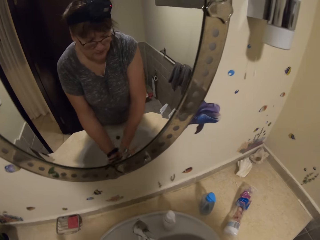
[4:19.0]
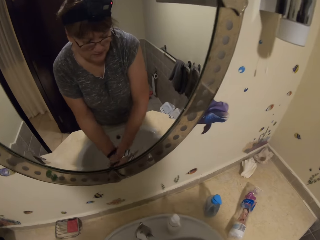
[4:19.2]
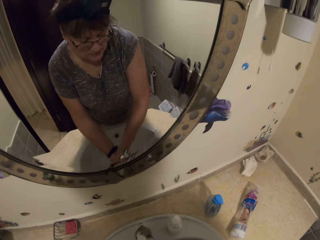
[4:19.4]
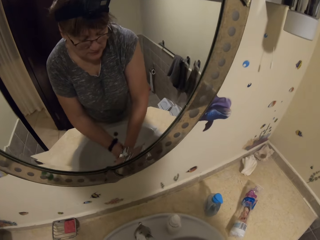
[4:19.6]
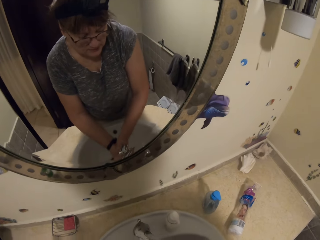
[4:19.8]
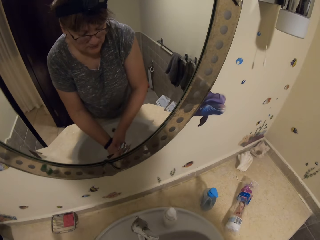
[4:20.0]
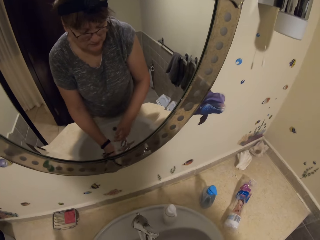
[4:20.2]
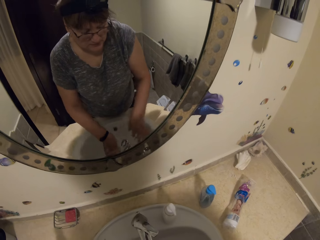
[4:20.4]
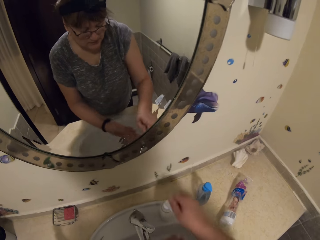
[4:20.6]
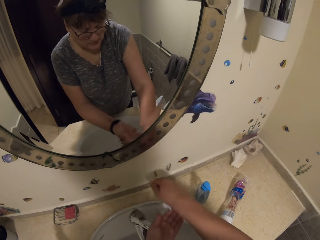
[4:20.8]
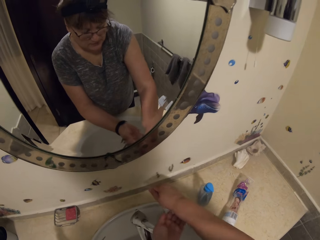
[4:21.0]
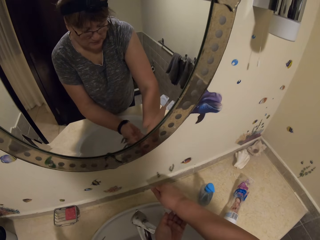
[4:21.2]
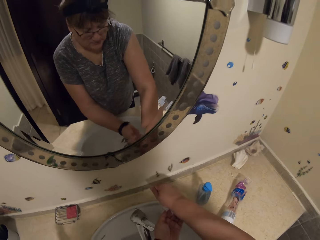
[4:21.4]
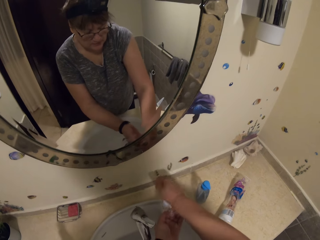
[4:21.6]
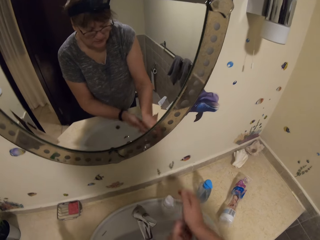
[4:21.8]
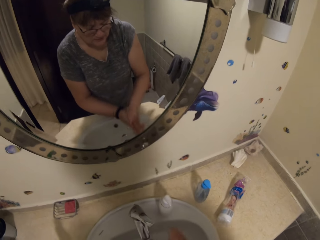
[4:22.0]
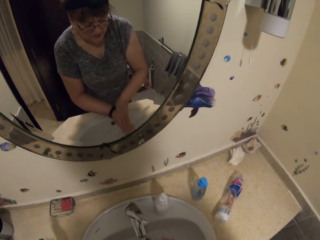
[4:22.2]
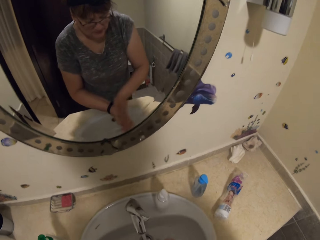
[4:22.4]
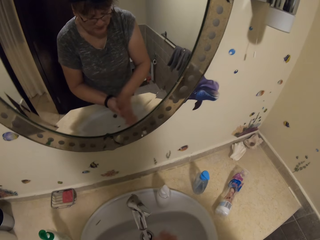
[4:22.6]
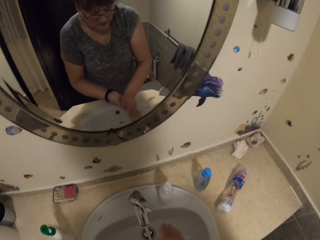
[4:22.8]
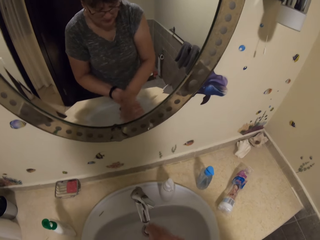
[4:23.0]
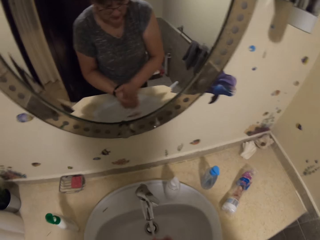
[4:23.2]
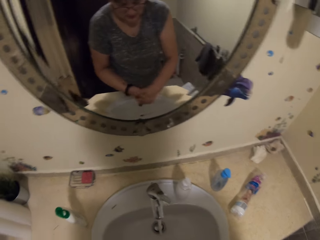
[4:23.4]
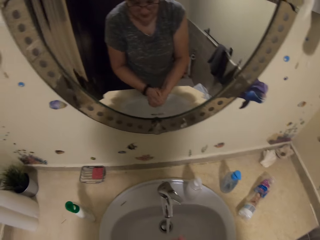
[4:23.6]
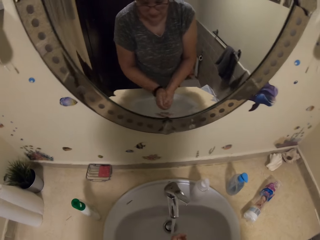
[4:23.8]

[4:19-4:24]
The camera wearer applies soap to her hands. She presses the soap. She rubs her hands together and washes her hands.

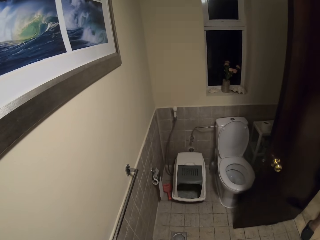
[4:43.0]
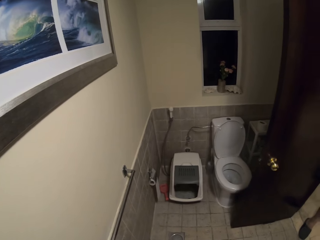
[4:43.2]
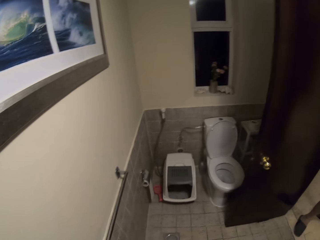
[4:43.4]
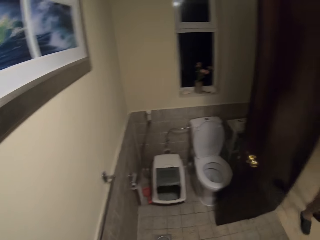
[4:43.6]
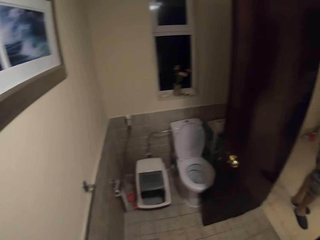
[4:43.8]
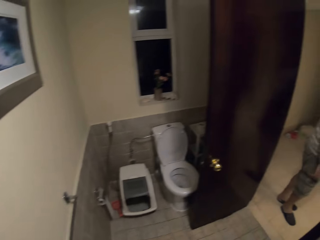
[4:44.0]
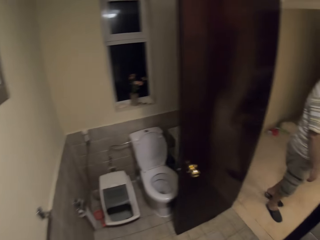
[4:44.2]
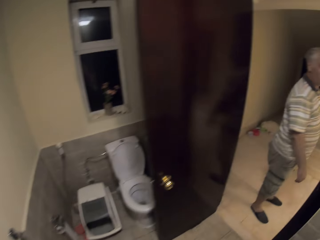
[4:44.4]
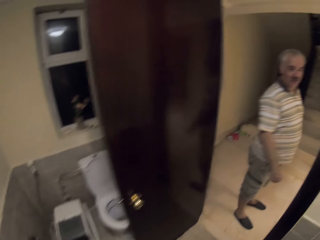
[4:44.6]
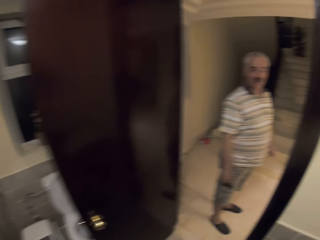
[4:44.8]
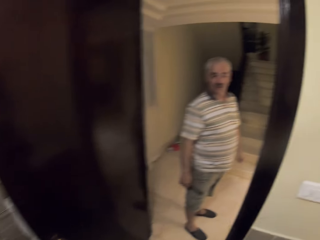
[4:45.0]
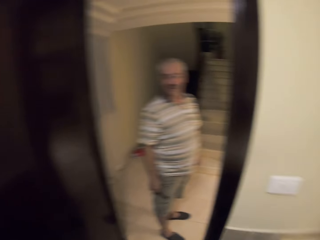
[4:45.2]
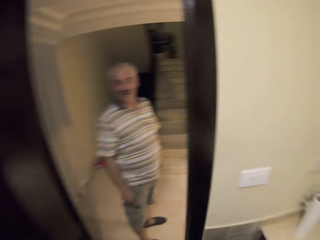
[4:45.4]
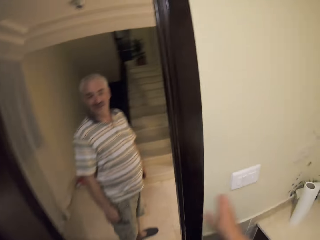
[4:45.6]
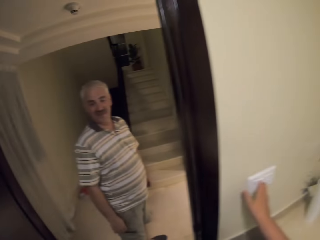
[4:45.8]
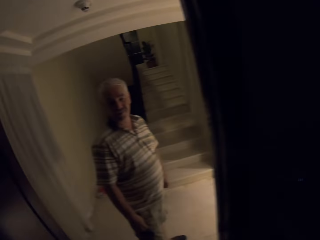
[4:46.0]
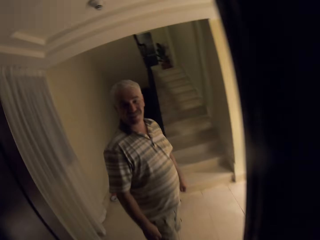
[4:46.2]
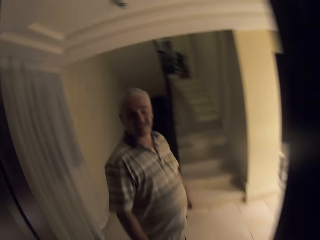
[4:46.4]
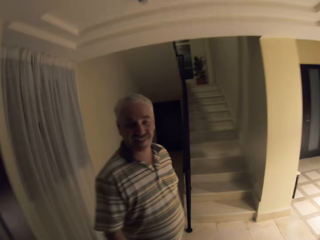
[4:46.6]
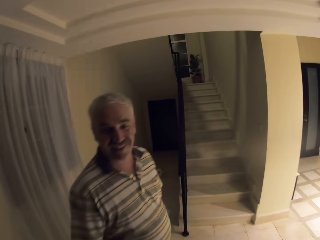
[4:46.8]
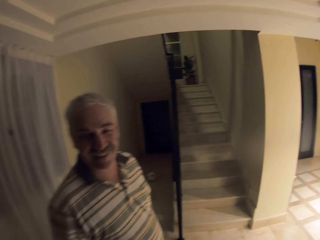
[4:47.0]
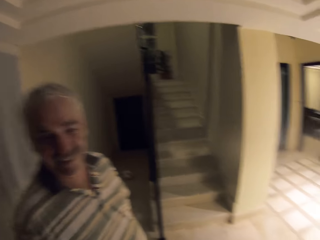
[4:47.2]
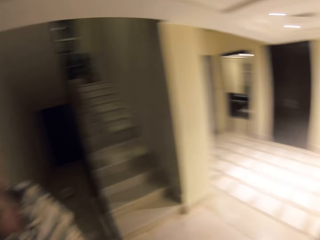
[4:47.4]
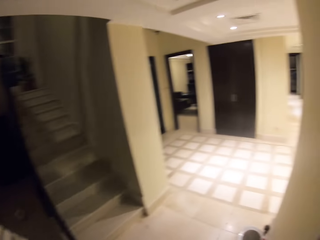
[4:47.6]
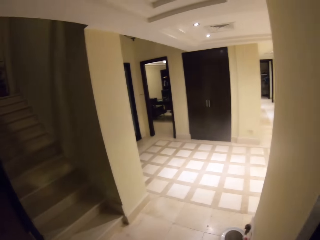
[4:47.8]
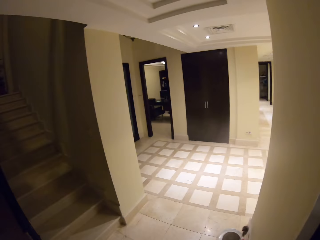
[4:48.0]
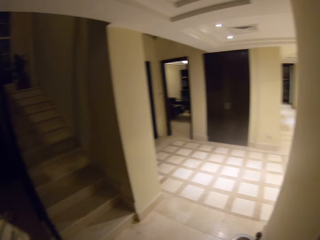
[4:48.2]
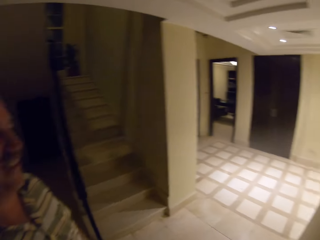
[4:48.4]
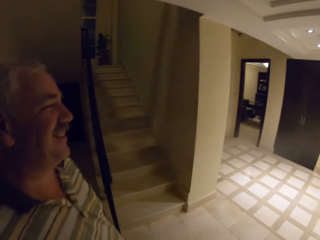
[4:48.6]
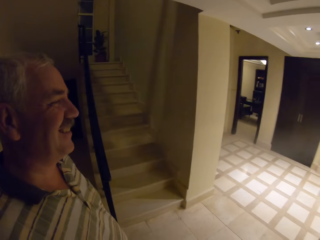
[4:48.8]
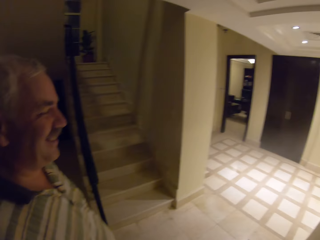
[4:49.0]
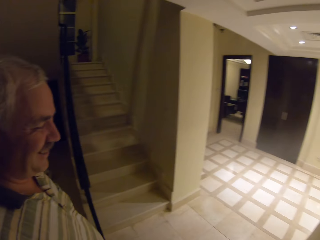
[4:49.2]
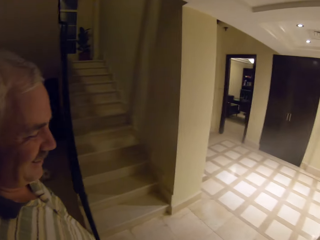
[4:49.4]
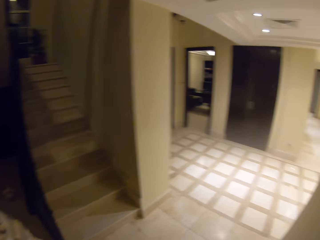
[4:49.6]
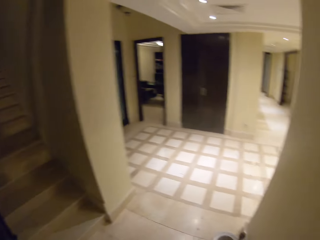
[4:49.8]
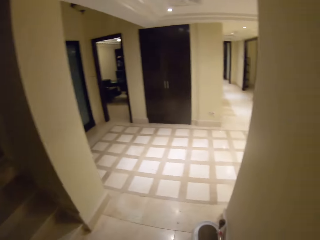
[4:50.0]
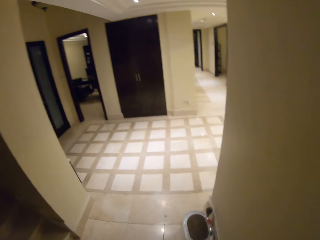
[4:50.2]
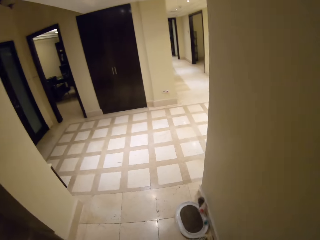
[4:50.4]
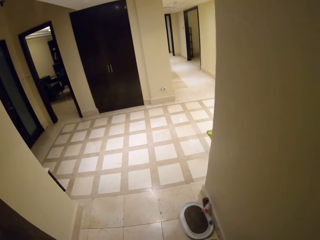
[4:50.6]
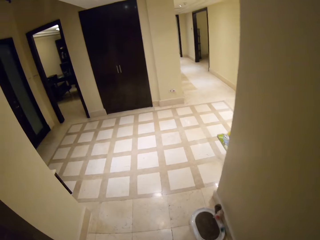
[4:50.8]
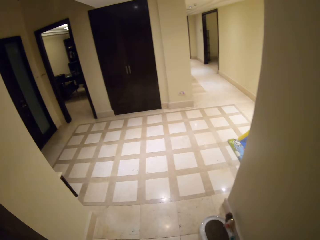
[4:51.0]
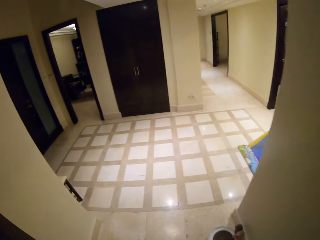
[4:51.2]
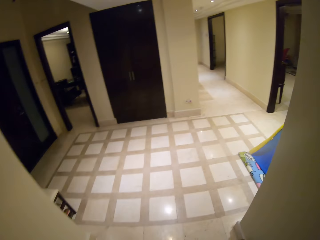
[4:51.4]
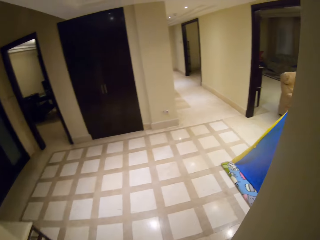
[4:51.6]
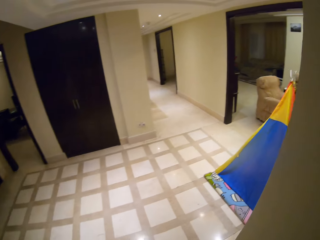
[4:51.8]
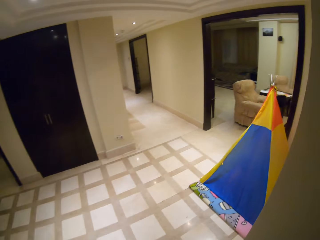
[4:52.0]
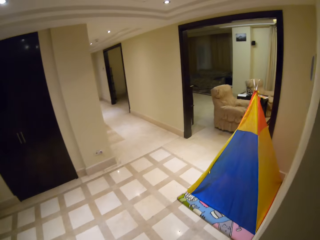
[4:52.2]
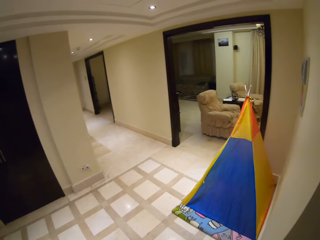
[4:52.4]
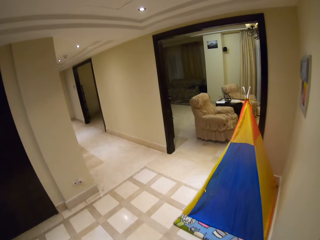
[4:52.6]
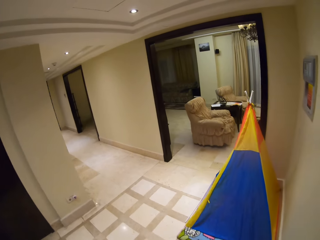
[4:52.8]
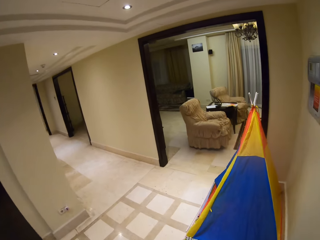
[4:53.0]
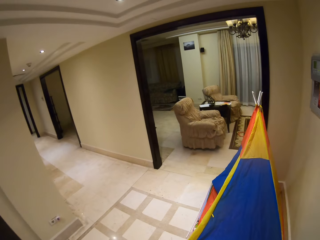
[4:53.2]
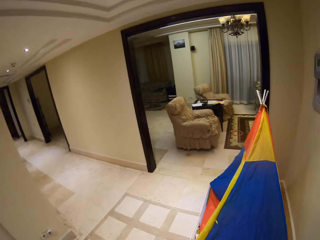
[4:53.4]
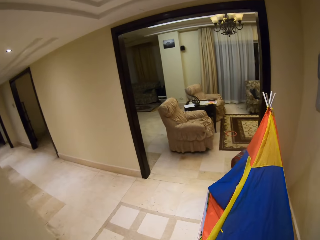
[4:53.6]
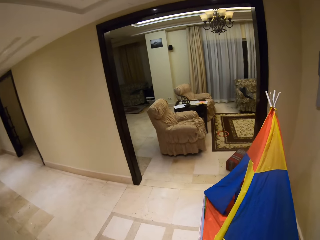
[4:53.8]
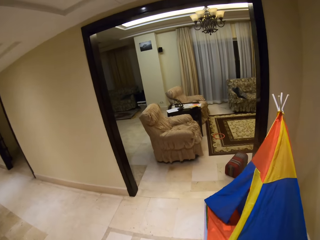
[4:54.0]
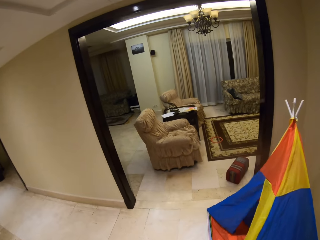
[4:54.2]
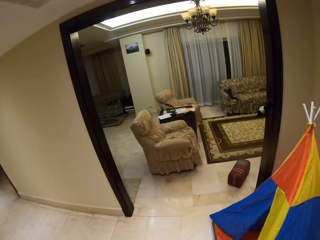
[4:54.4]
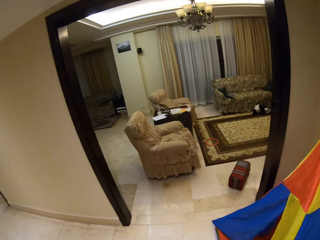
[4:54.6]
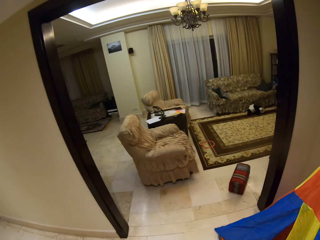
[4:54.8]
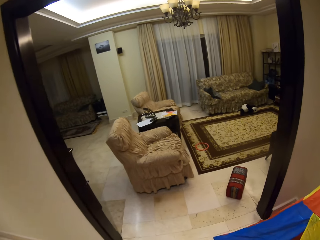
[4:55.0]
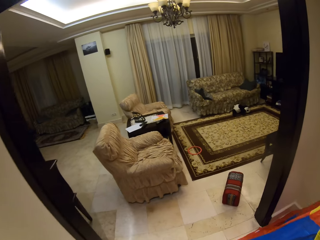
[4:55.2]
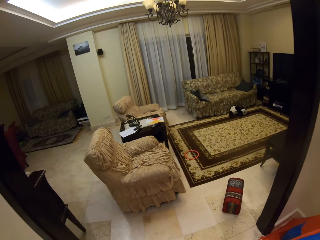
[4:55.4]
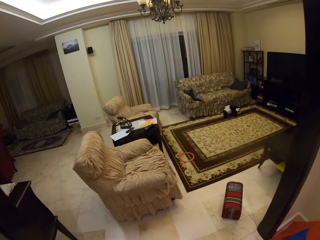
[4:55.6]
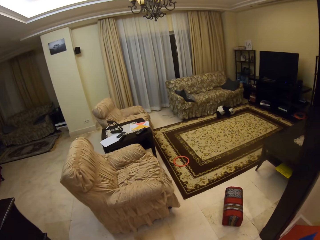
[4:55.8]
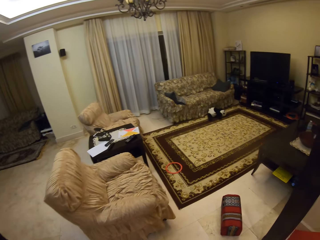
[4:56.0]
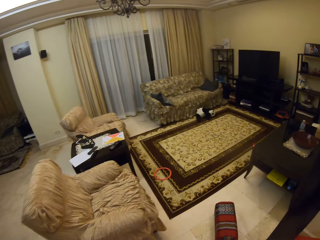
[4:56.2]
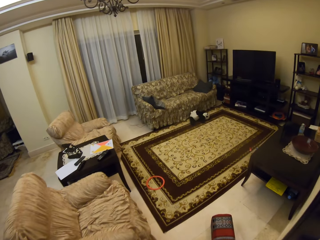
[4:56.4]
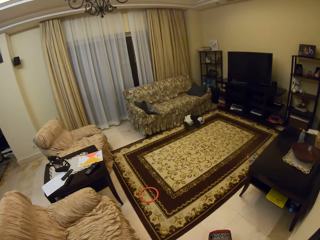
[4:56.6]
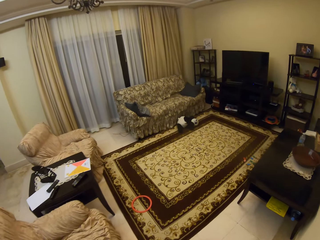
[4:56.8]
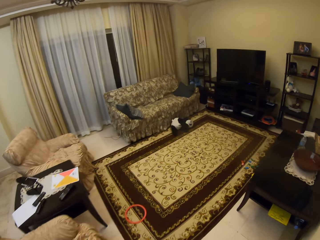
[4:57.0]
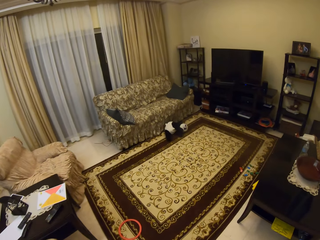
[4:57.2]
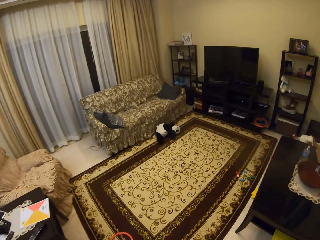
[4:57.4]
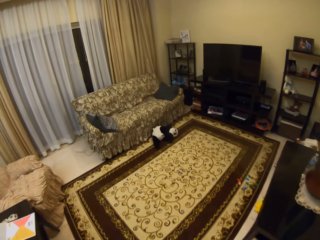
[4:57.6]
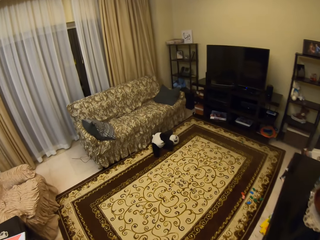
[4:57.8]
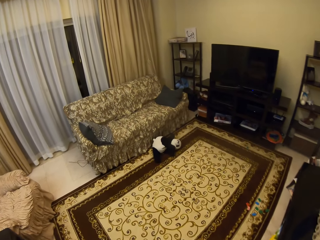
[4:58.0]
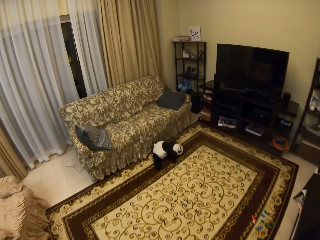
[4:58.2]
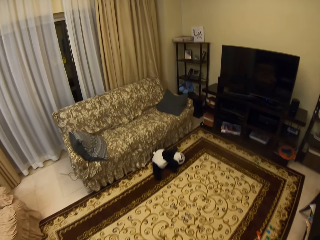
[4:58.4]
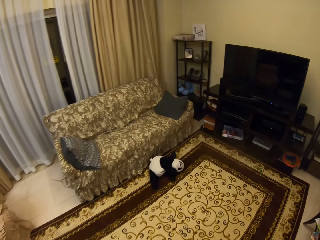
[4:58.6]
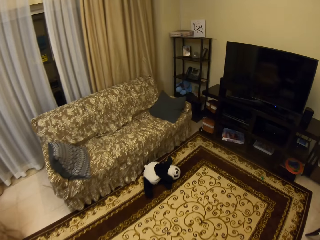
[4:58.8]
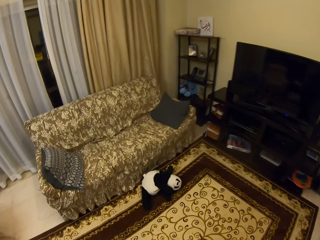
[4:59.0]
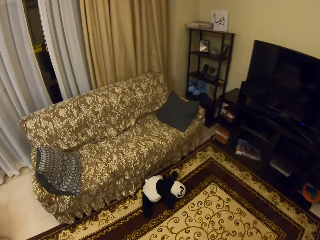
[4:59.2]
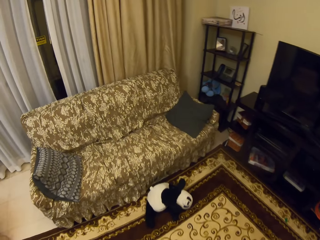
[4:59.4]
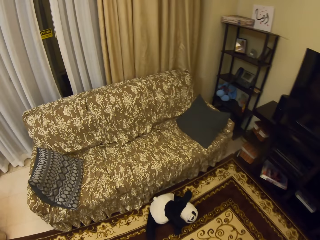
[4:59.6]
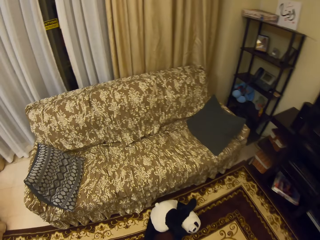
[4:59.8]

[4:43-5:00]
The camera wearer converses with a man. They converse with the man again. They switch off the lights. They converse with the man again. They walk in the house. They walk towards the living room.
